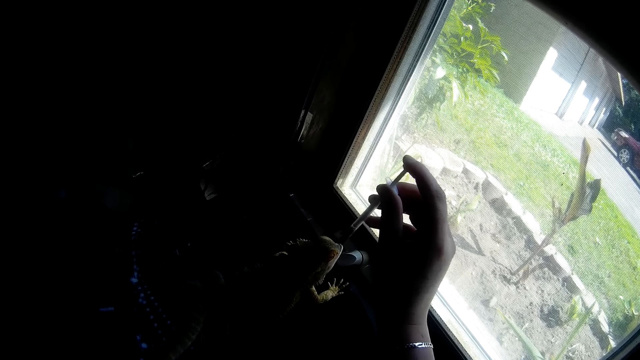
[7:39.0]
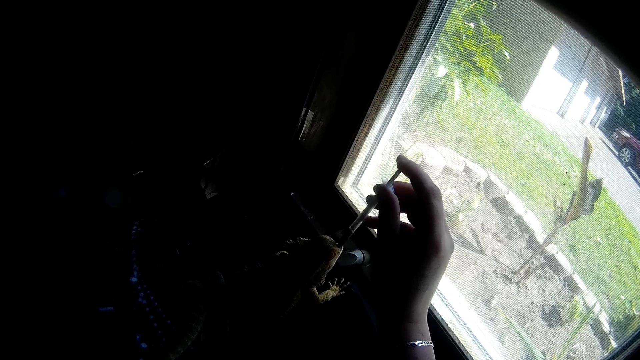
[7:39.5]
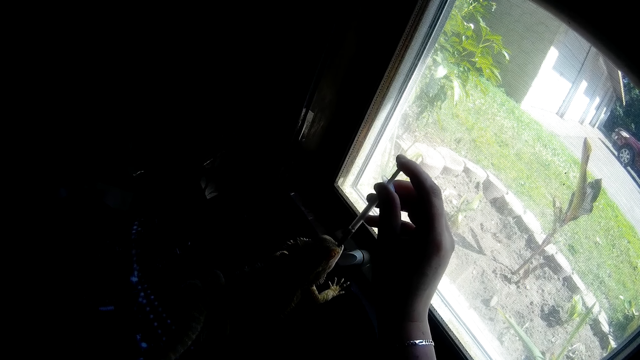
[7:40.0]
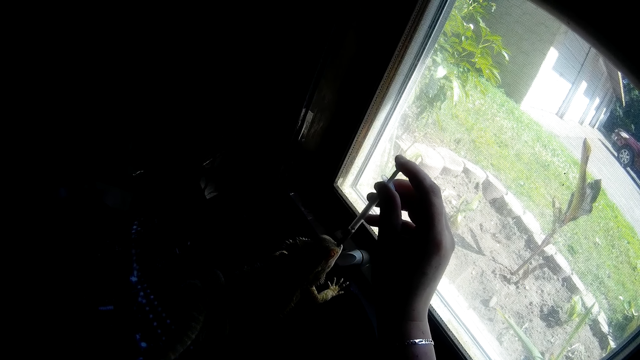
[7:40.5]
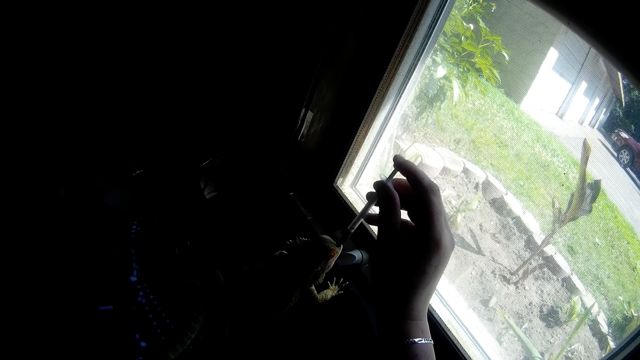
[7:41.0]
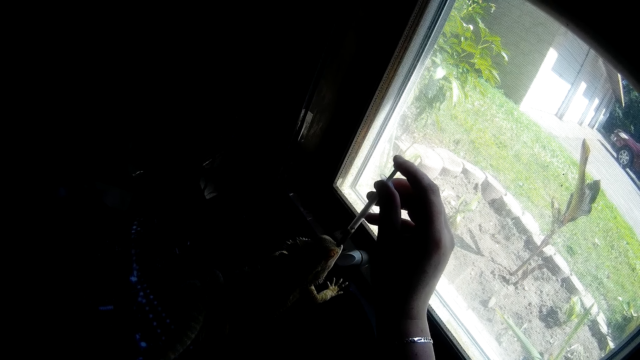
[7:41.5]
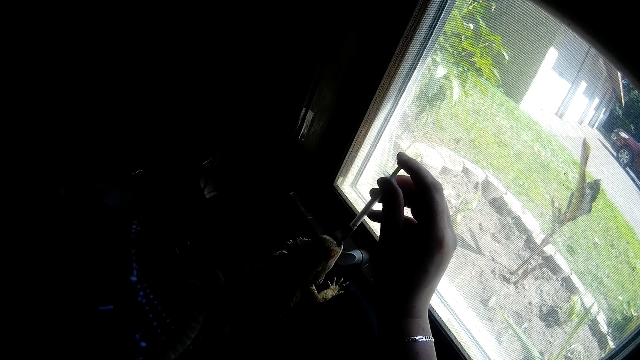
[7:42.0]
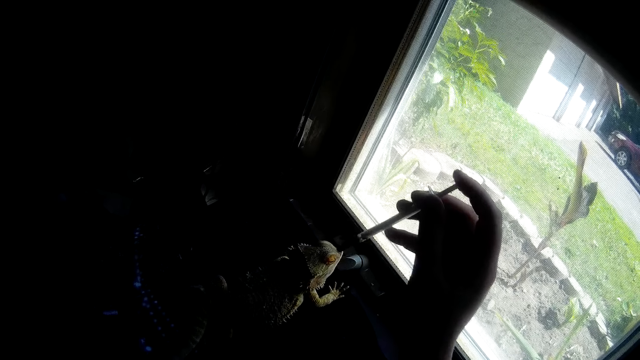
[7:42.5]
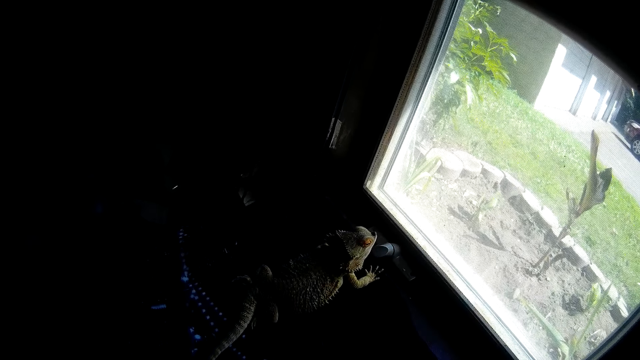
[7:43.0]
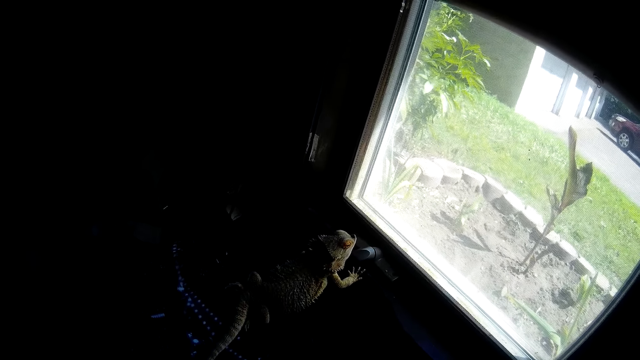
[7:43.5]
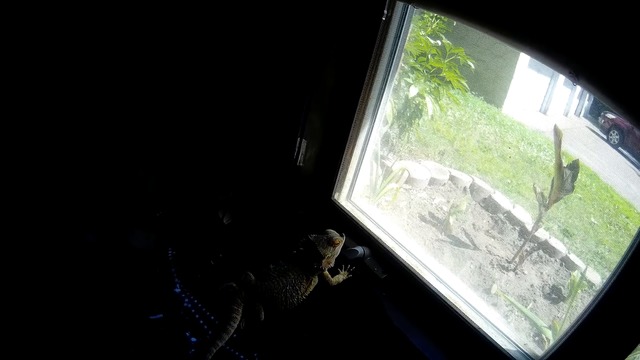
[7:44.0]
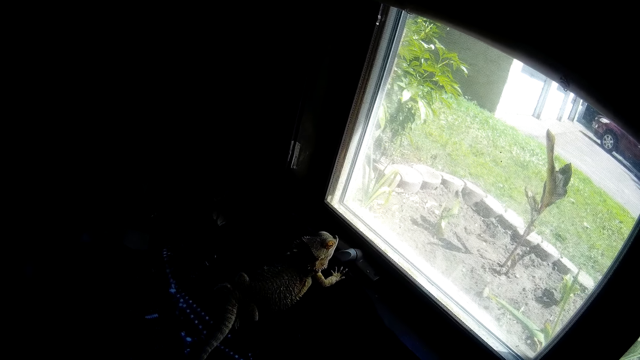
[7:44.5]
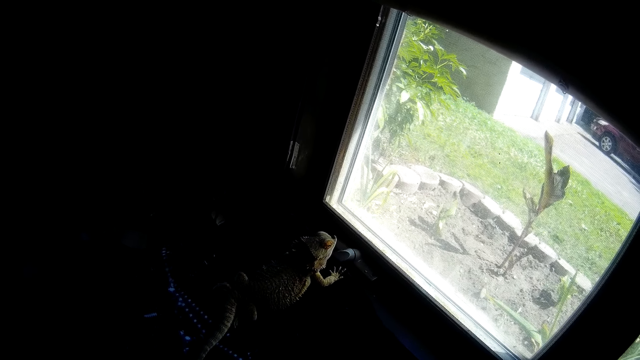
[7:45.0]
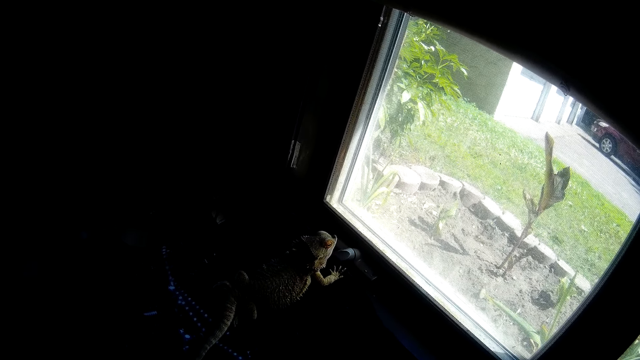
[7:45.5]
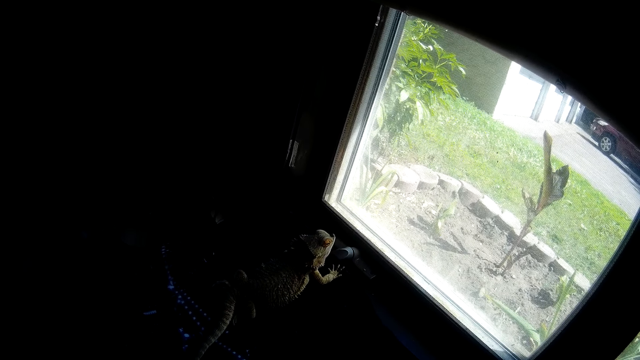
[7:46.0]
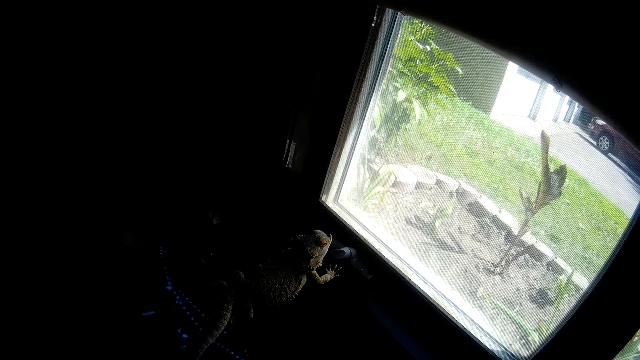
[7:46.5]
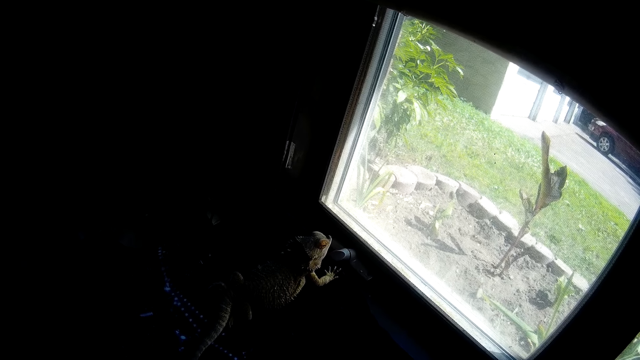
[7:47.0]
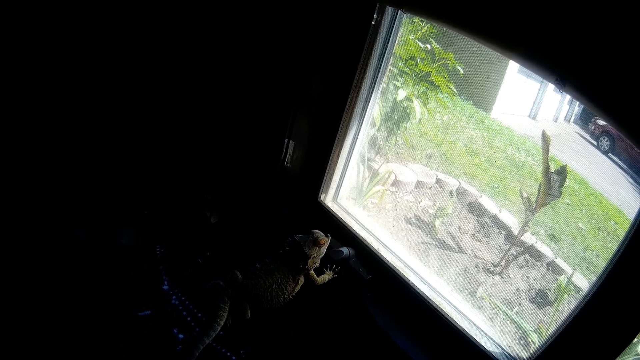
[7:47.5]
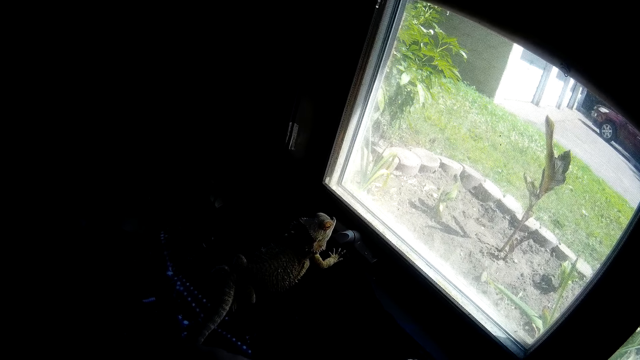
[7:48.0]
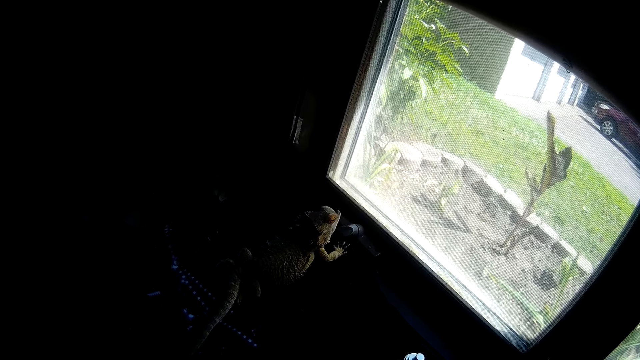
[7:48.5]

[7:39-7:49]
The camera wearer removes the empty syringe in her right hand from the mouth of the Chinese water dragon. She looks at the bearded dragon.

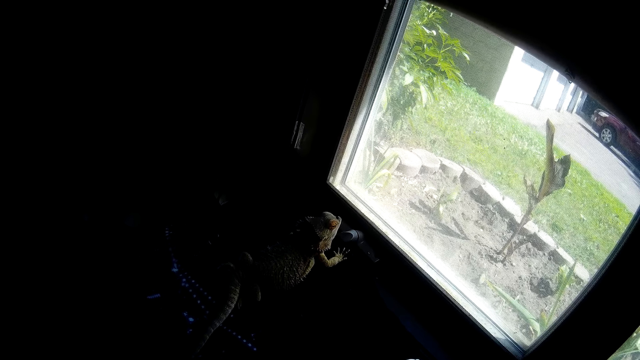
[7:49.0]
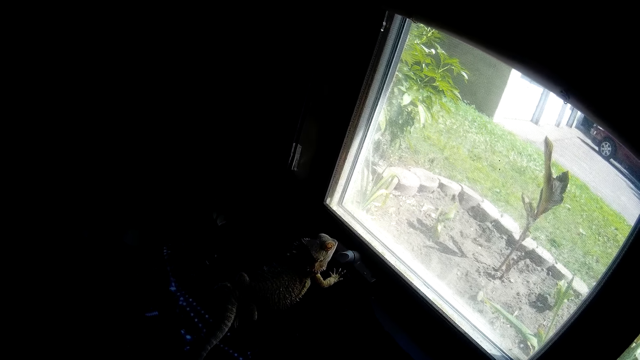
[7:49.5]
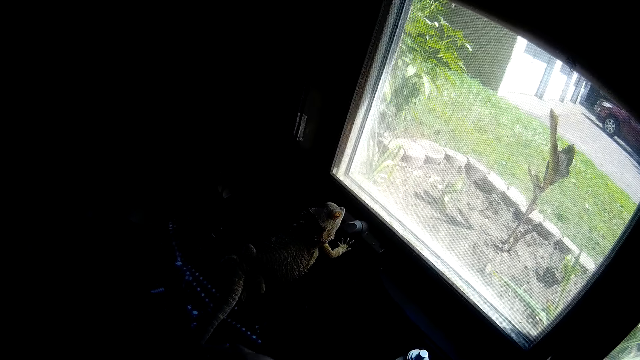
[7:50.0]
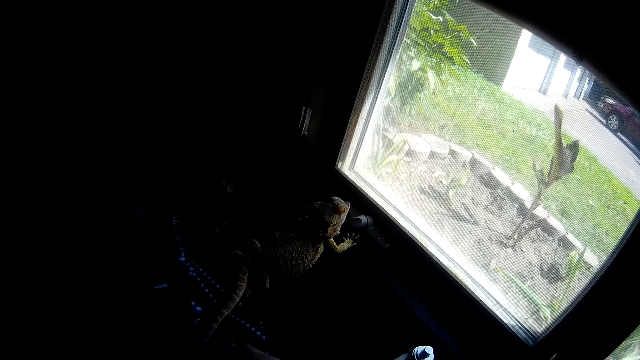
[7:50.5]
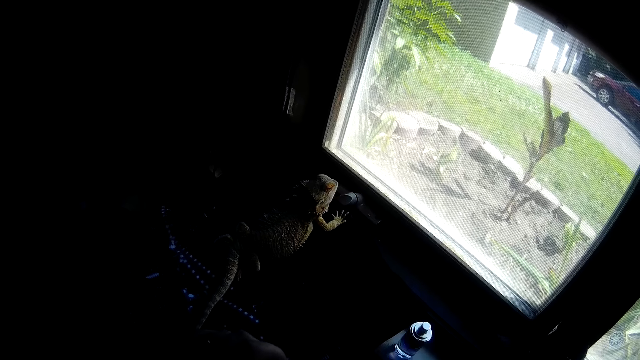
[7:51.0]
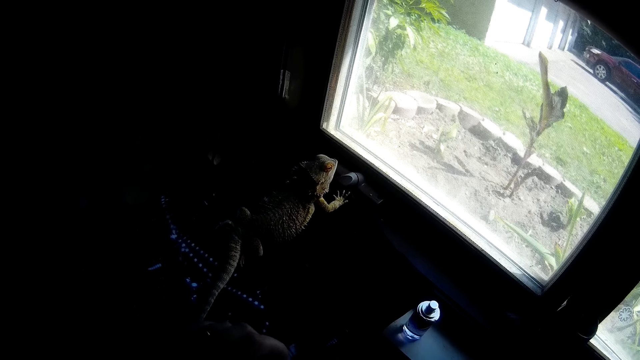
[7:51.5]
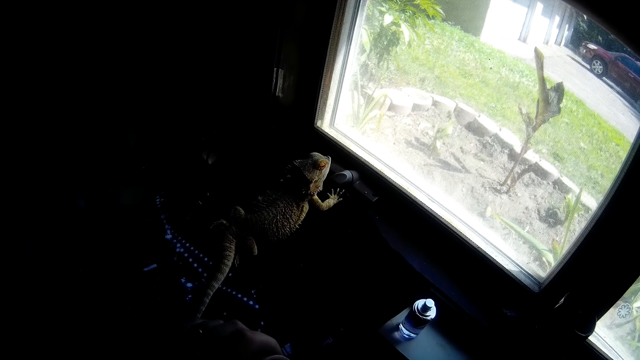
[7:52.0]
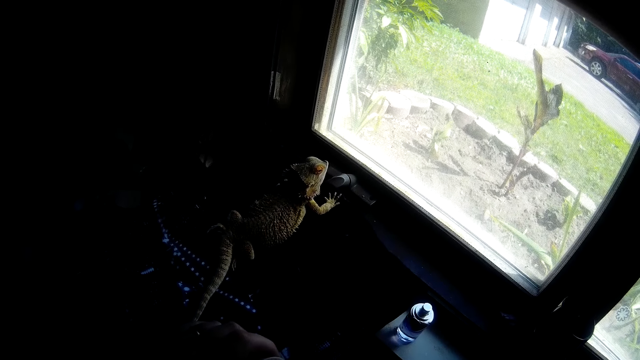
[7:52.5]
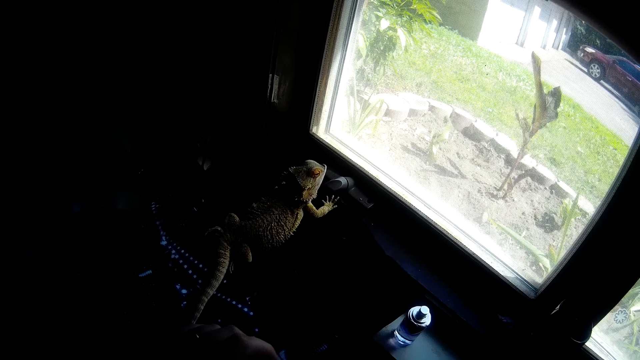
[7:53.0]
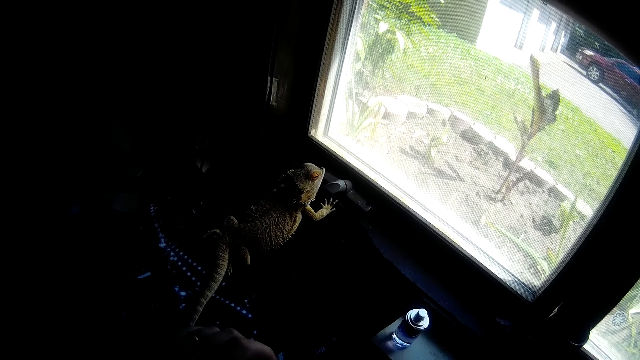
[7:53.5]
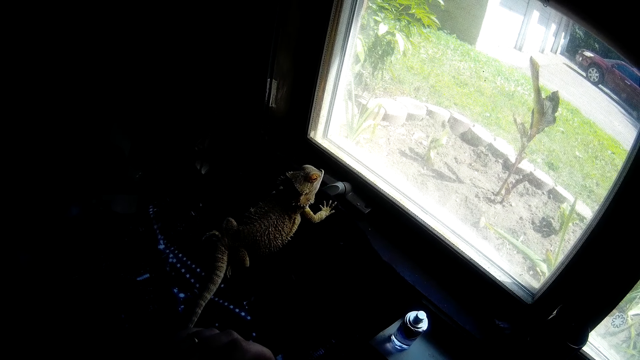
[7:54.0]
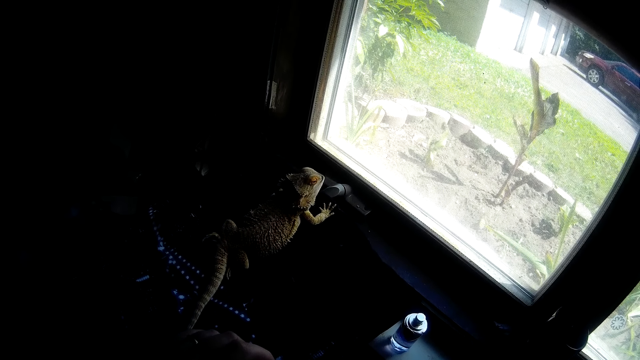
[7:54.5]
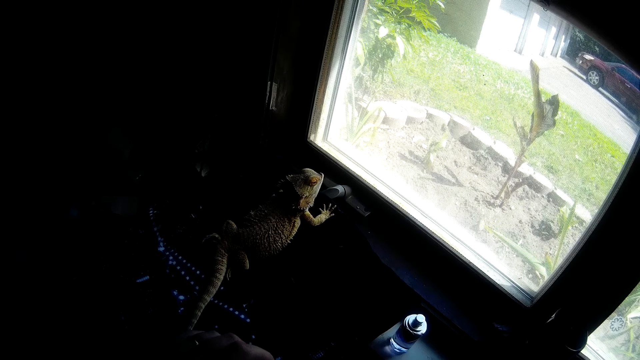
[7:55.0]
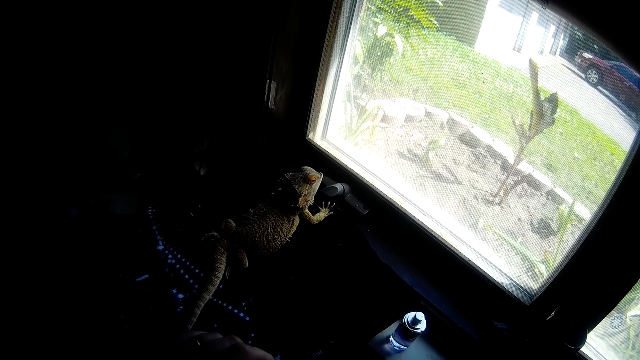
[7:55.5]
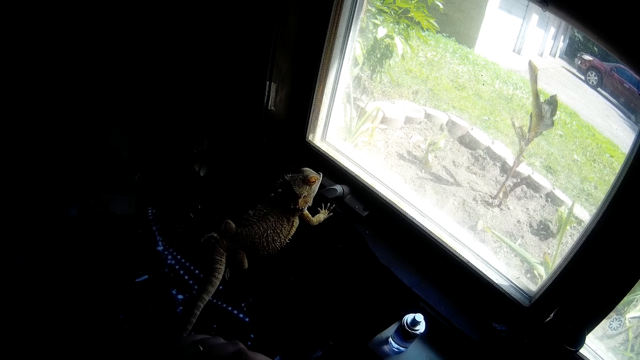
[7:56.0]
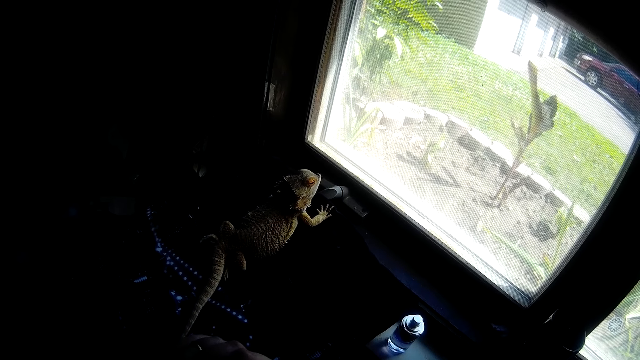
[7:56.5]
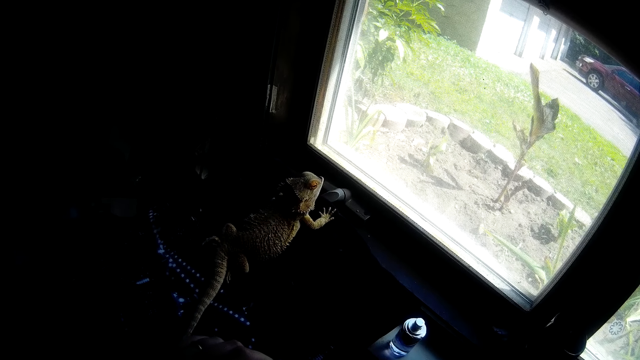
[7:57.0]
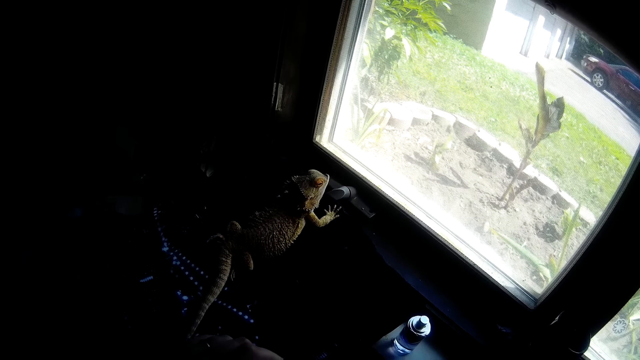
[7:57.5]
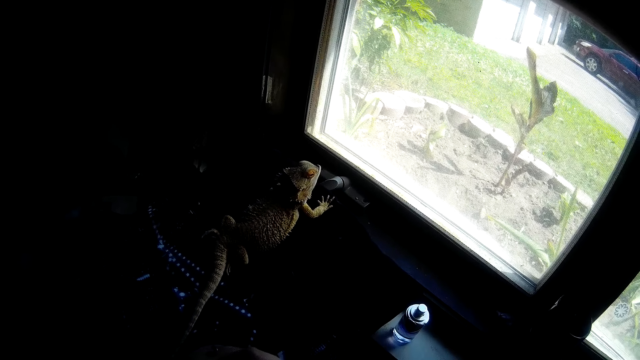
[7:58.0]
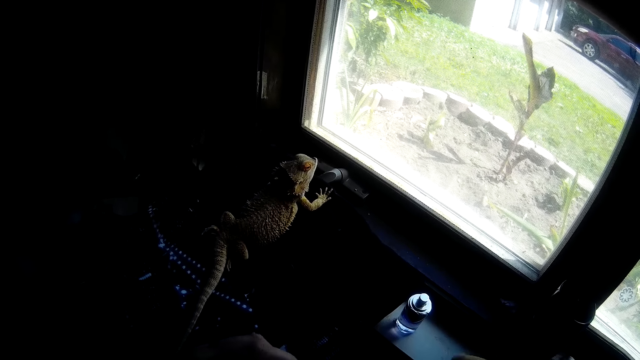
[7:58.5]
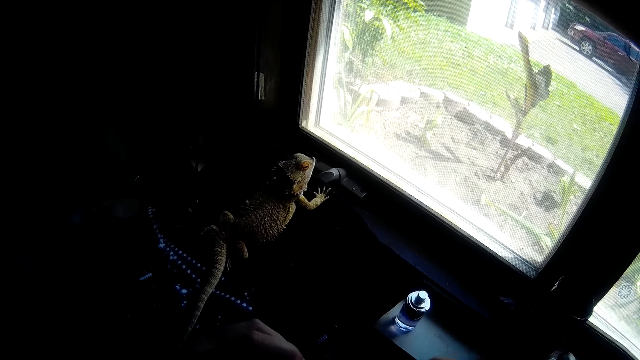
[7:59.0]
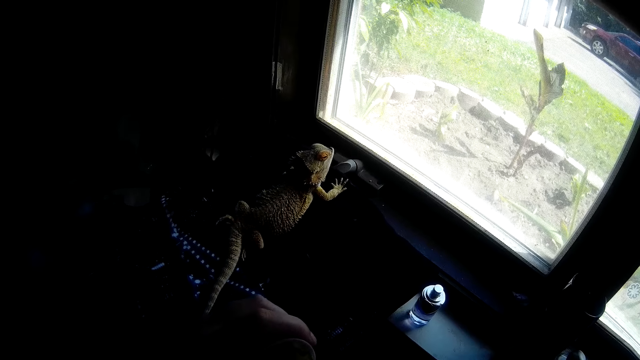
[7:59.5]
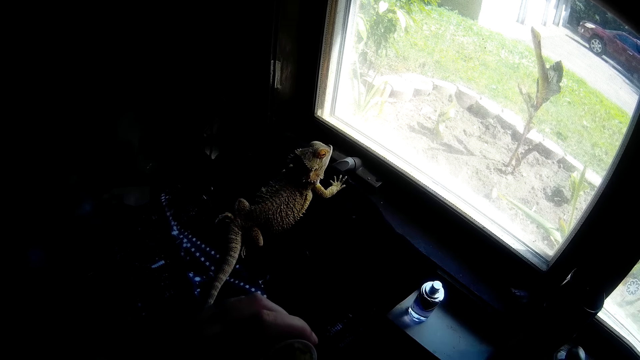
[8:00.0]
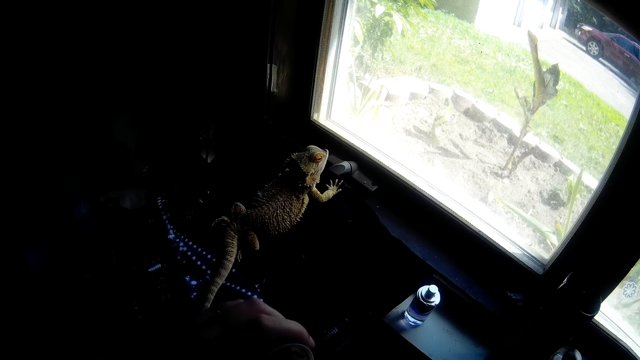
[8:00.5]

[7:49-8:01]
The camera wearer holds the cup of Chinese water dragon food in her left hand.
